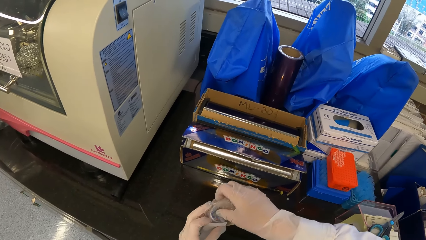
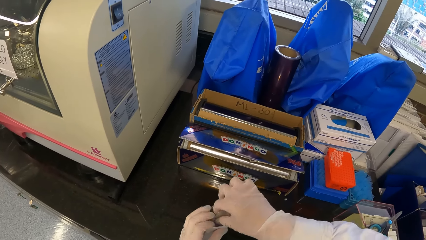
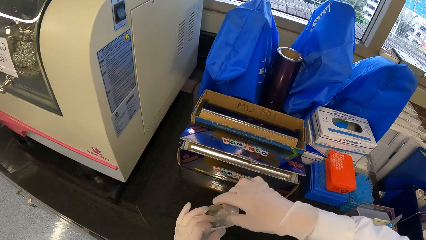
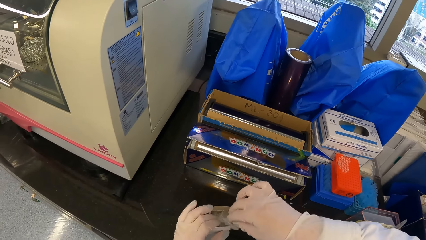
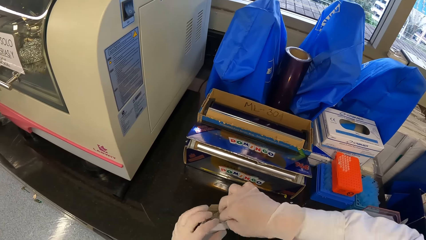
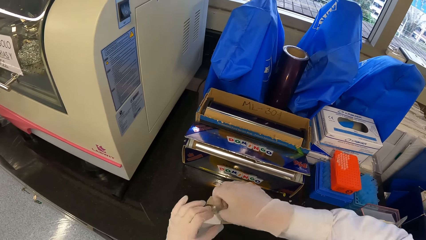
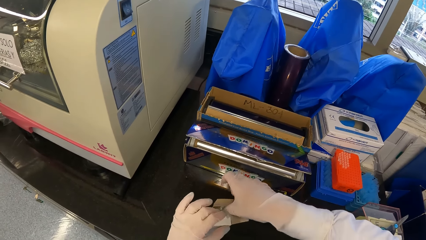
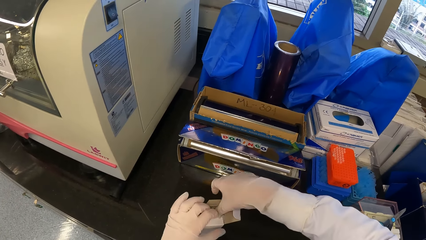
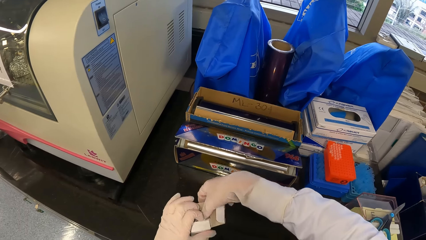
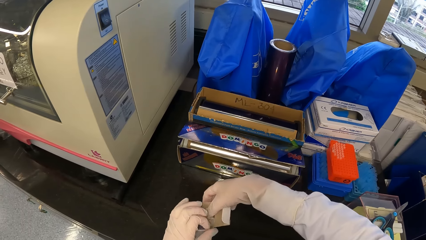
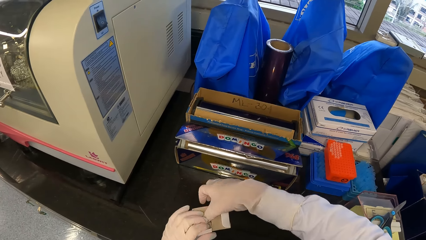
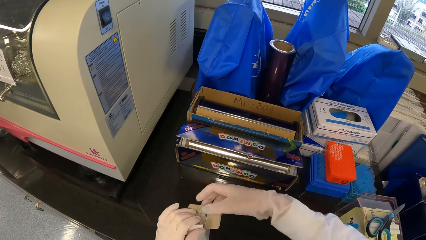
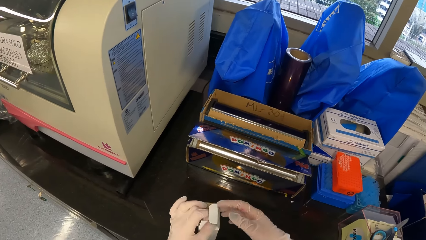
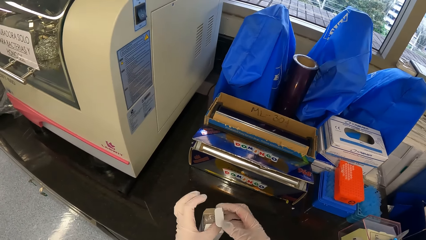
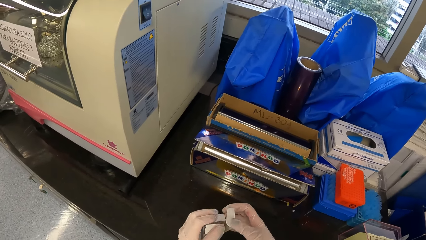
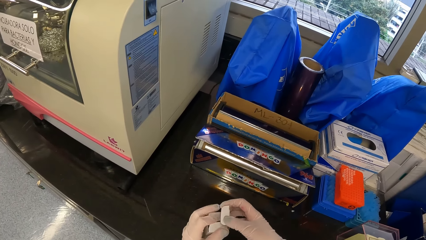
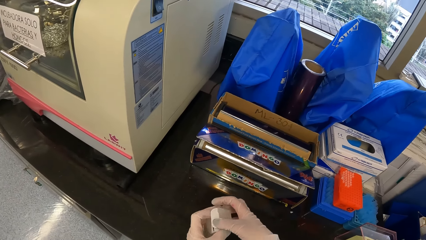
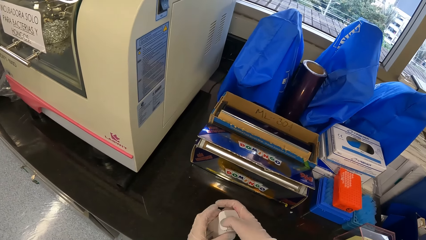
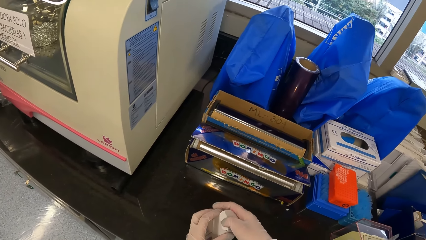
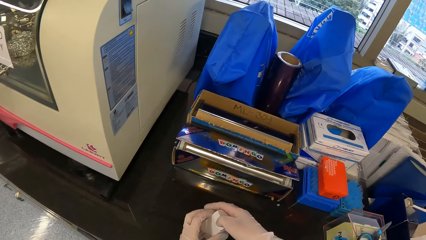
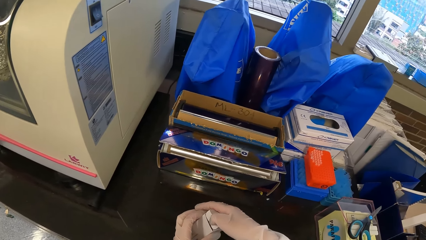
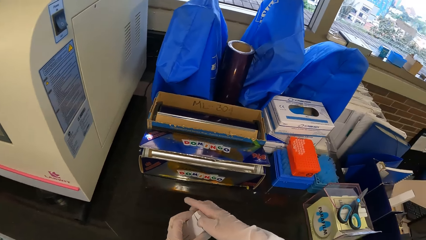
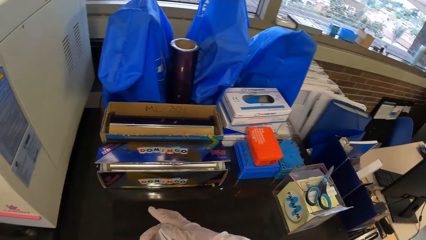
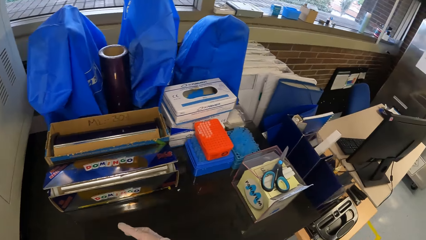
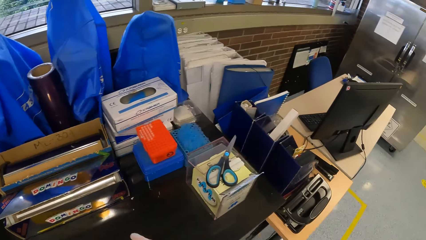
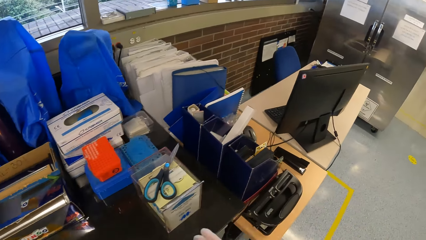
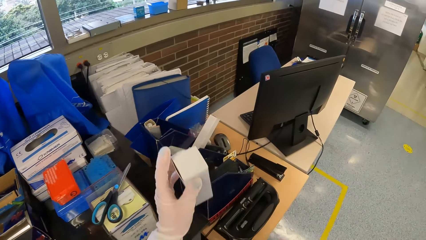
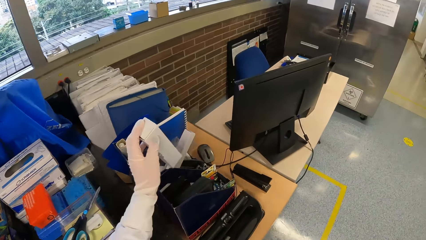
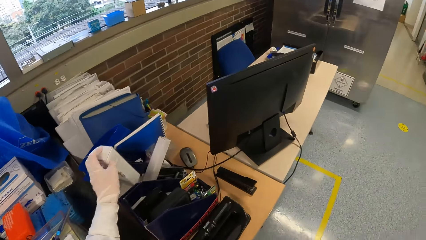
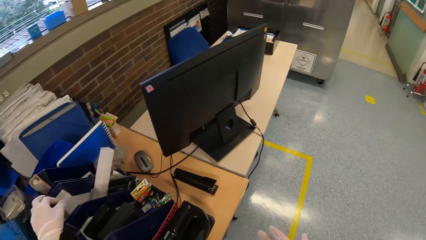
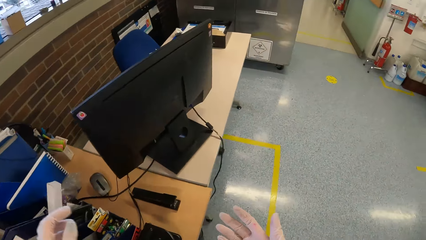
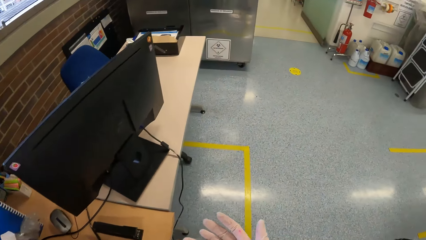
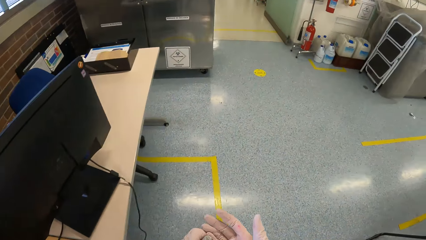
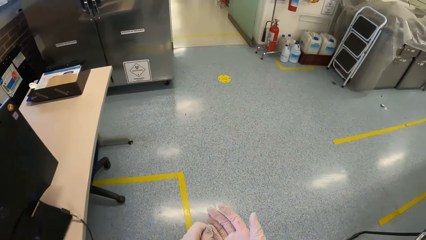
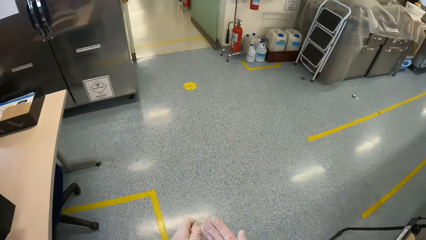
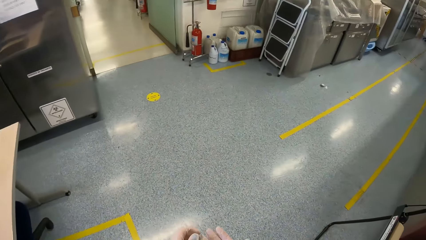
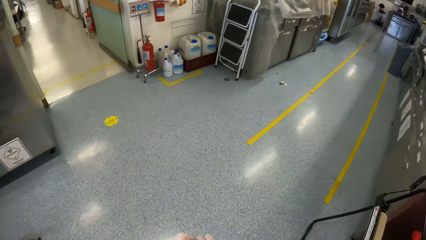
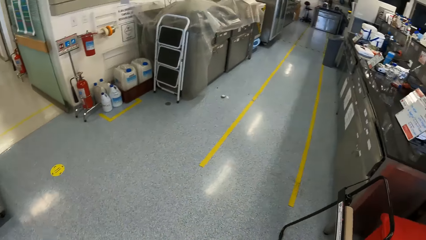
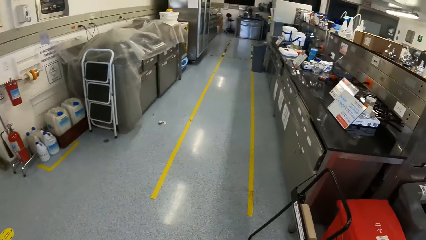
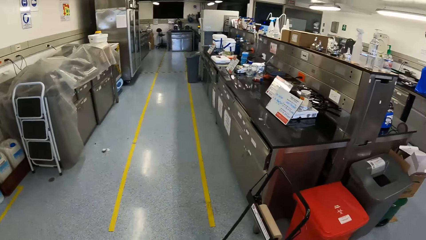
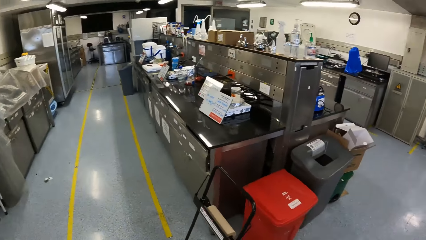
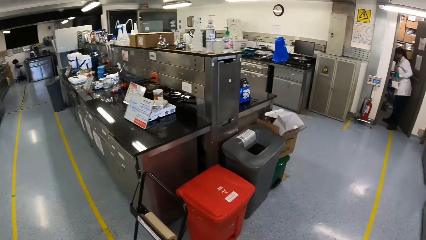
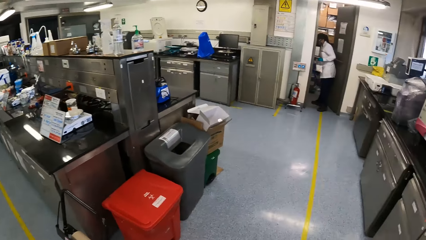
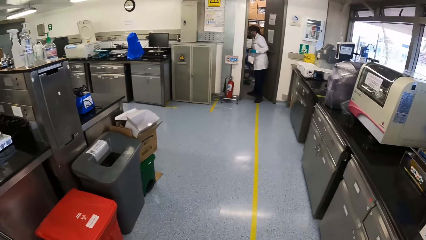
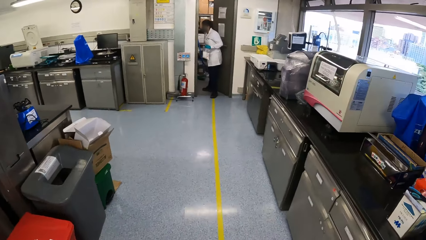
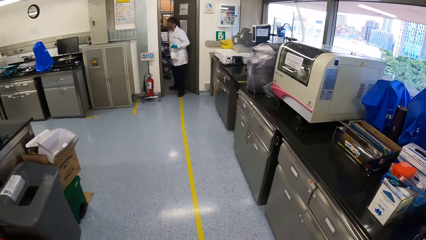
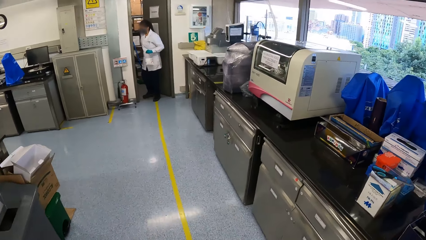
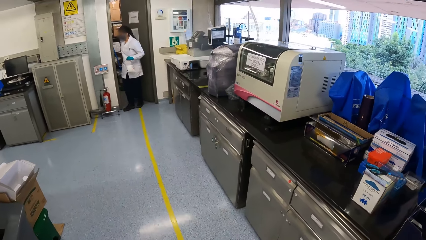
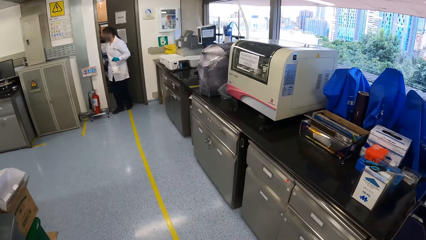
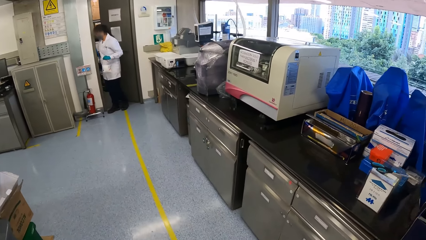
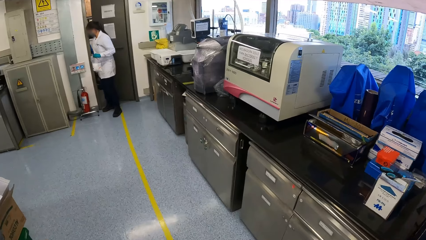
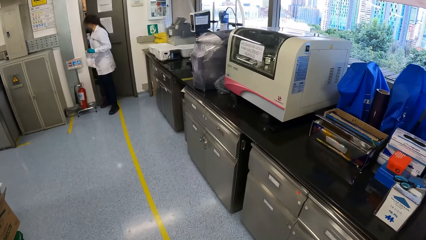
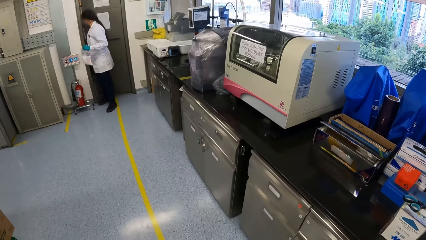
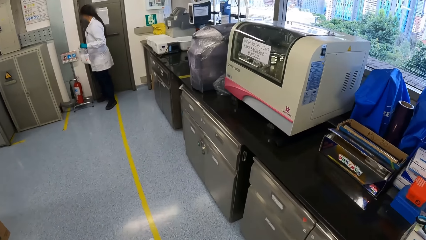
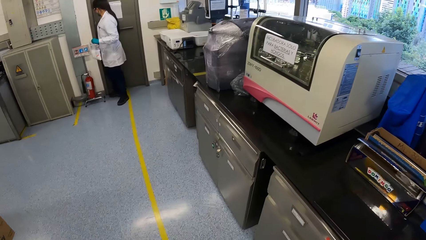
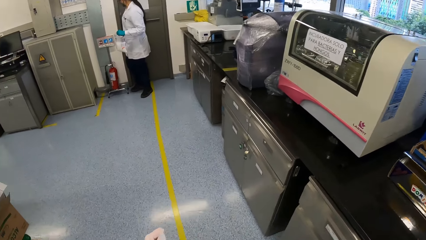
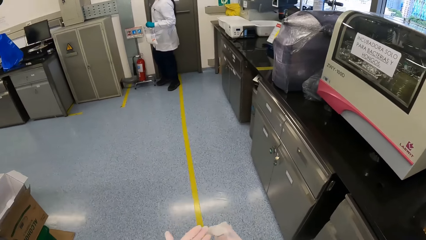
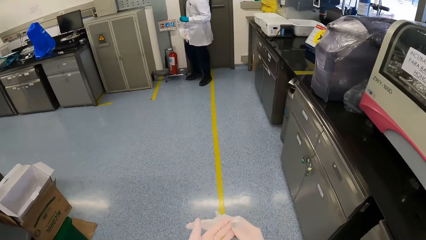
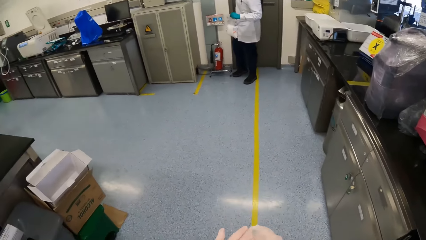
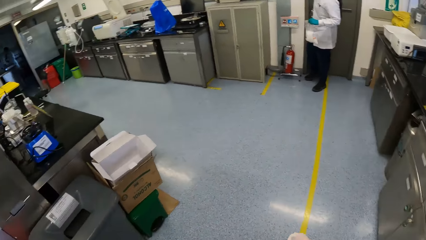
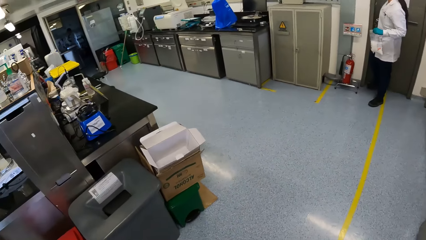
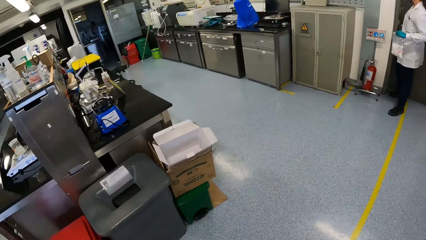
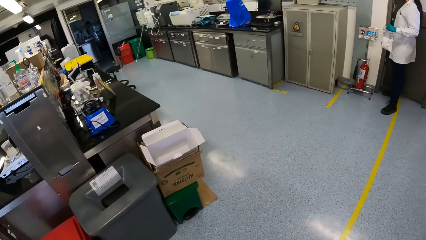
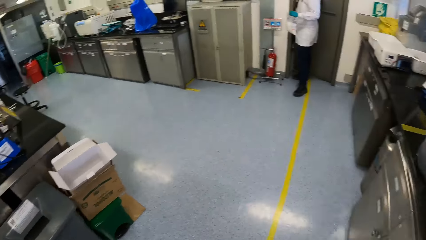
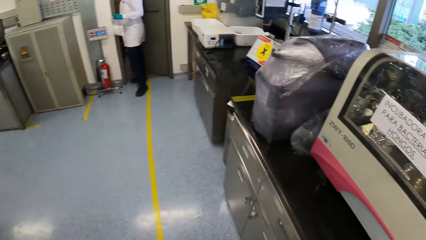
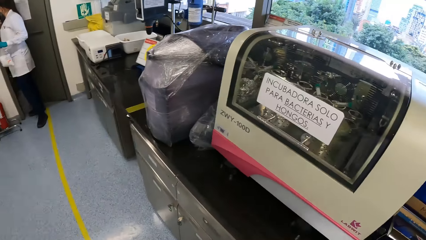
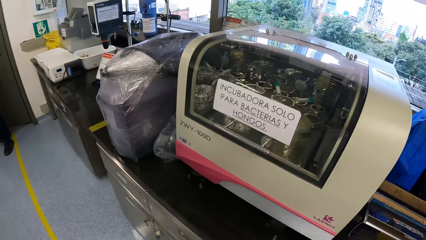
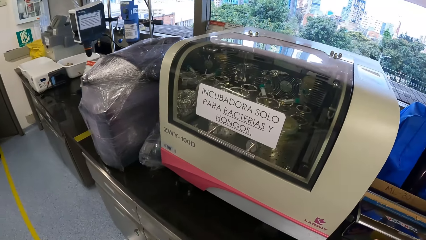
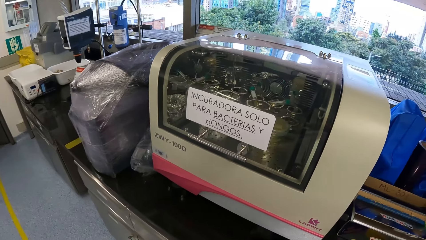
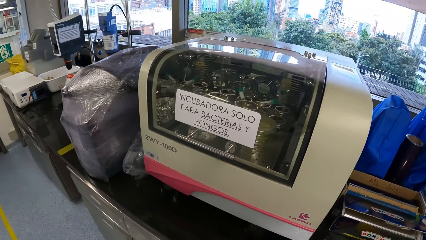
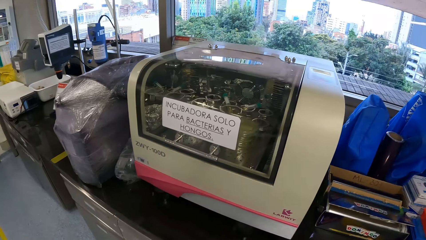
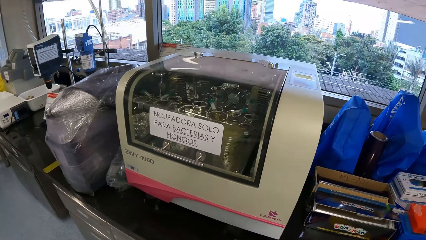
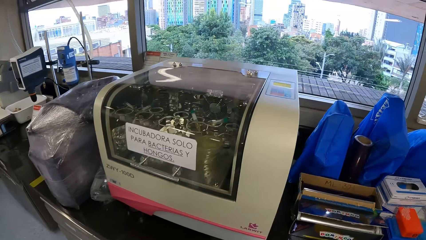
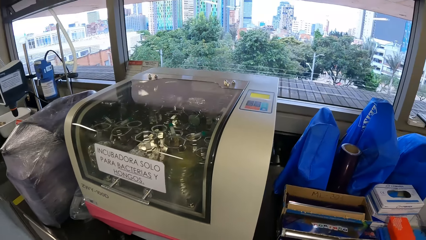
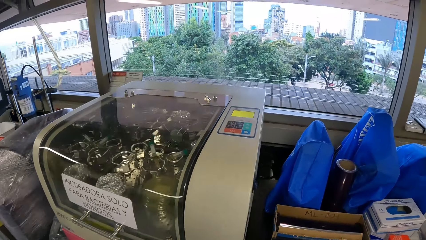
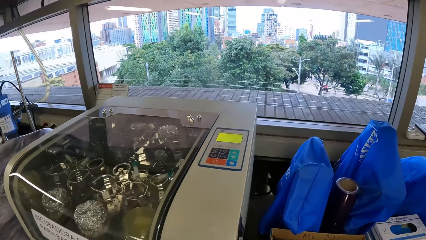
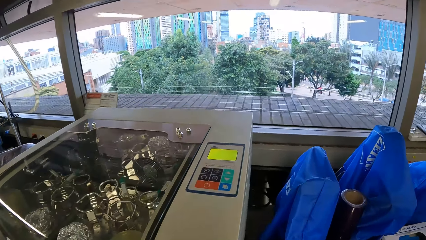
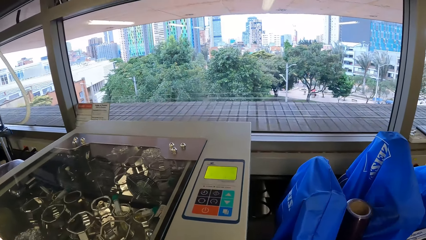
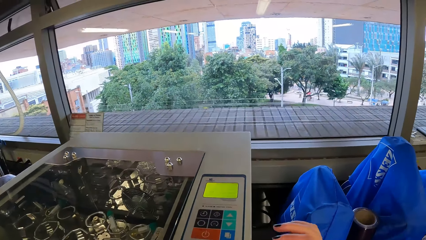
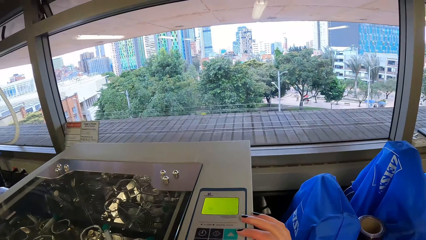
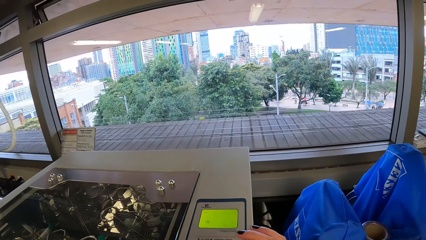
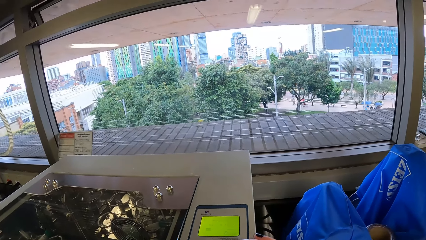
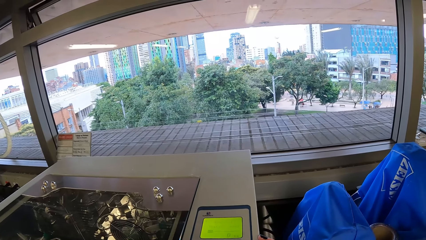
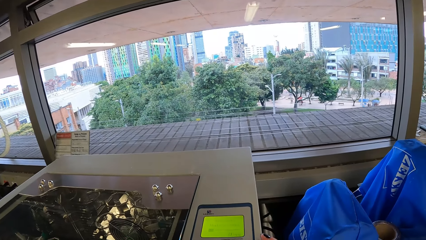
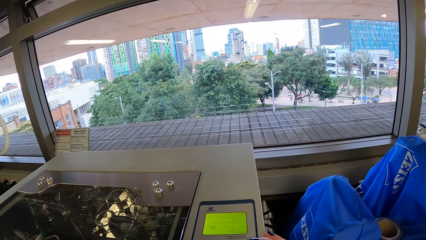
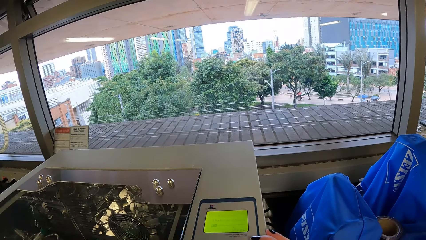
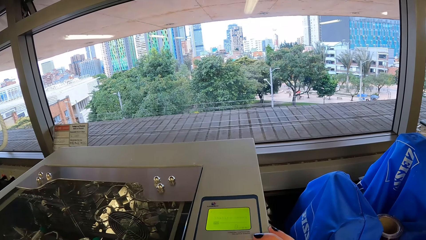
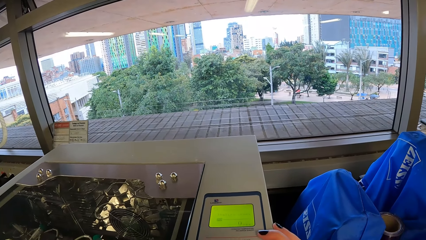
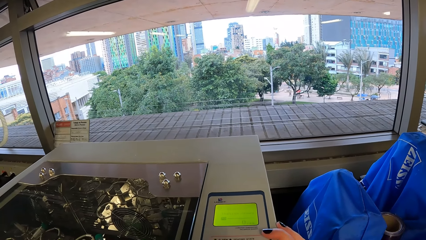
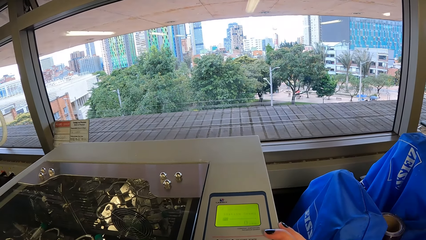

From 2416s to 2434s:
The camera wearer closes the packet with both hands. She walks around the office. She drops the packet in the file holder with her left hand. She looks around the office. A woman holds a bag in her left hand. The woman closes a door with her right hand. The camera wearer stares at the woman. She stares at the incubator. She operates the incubator with her right hand.
